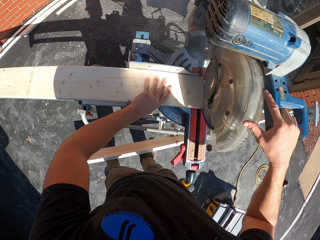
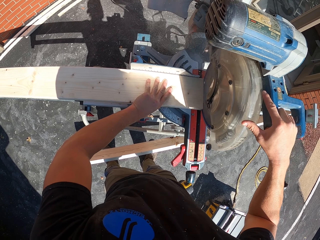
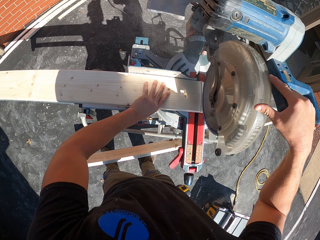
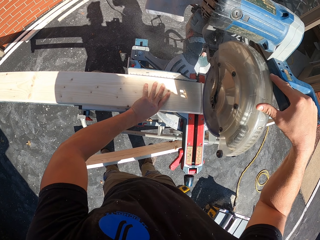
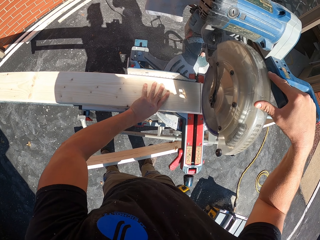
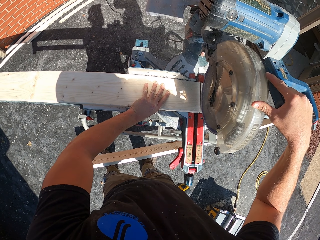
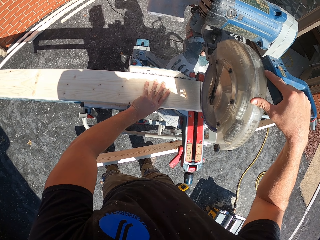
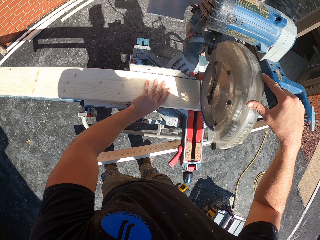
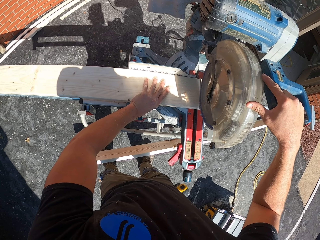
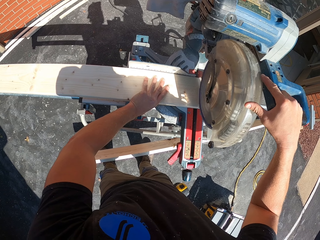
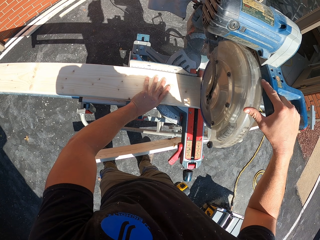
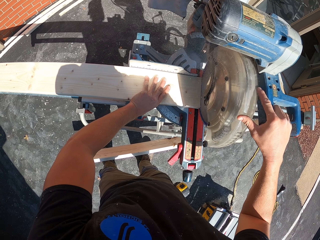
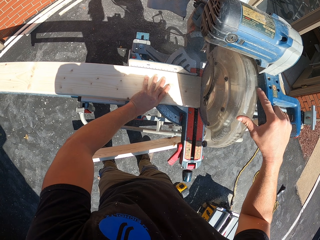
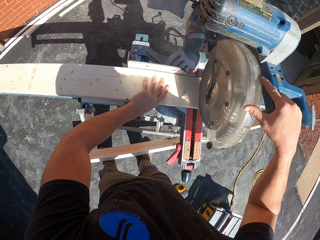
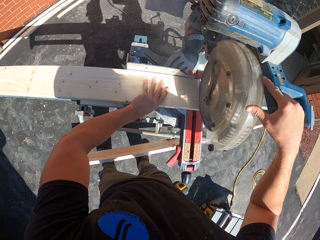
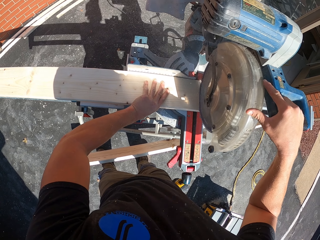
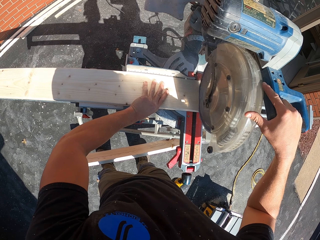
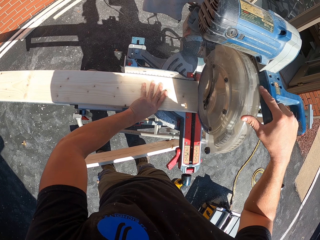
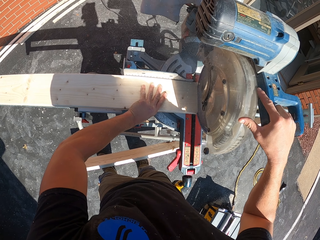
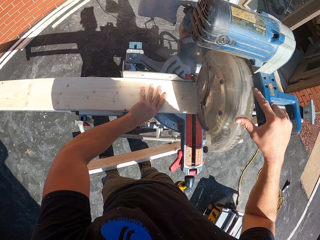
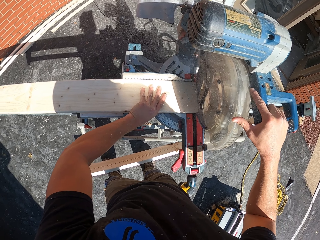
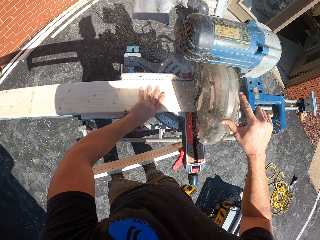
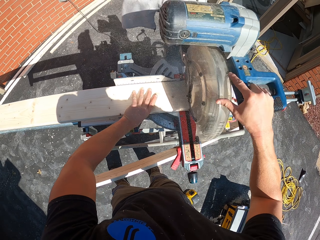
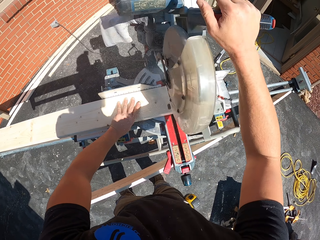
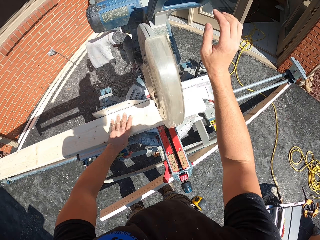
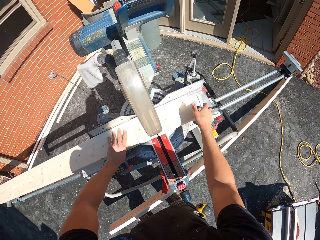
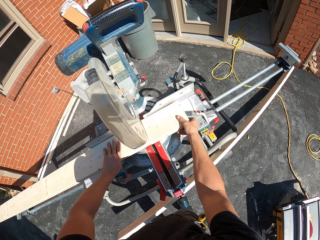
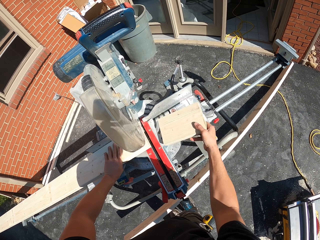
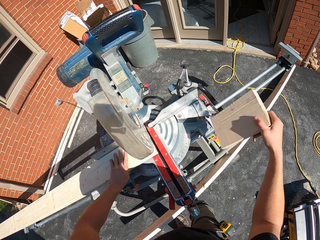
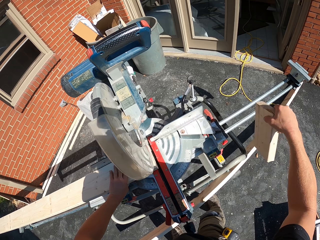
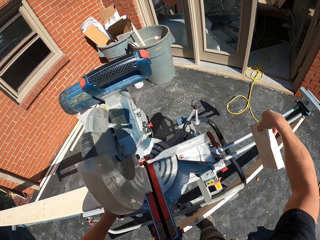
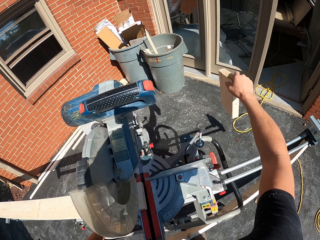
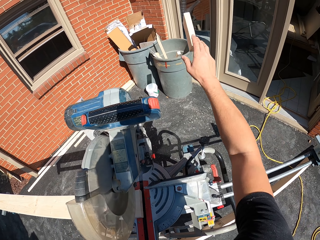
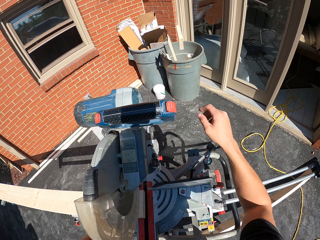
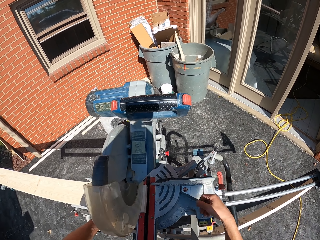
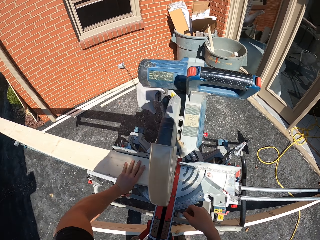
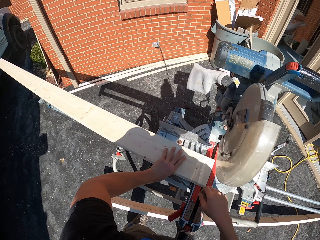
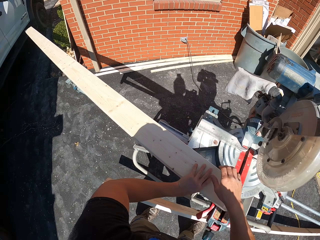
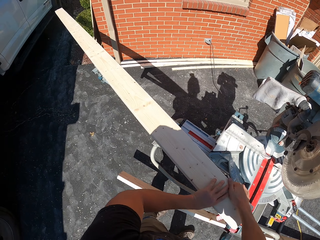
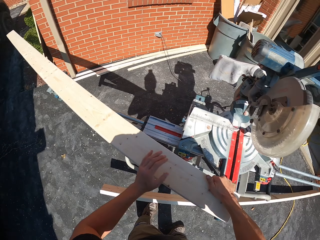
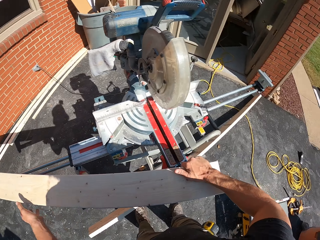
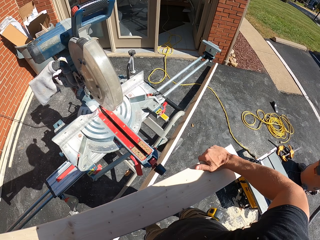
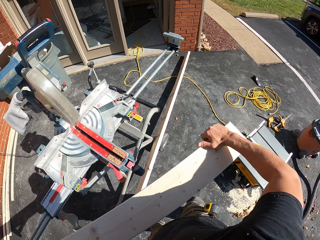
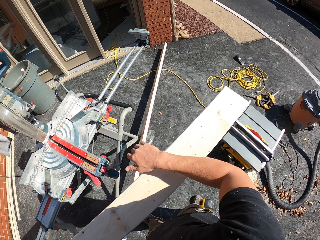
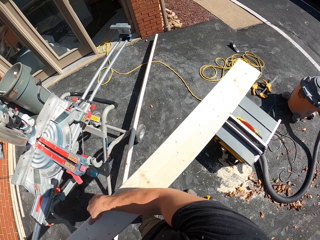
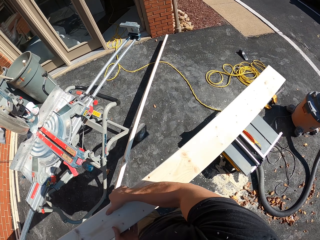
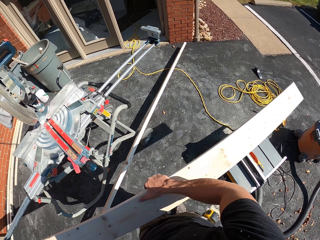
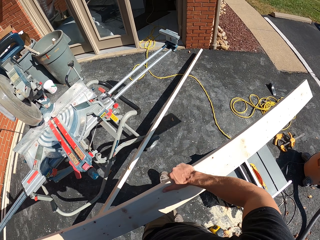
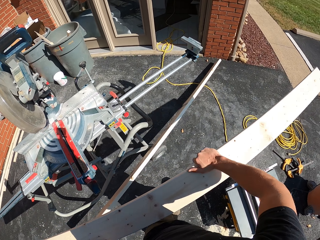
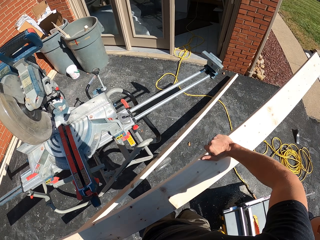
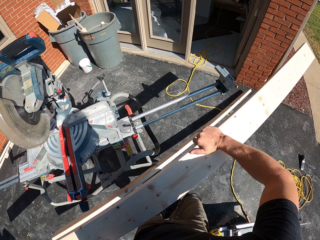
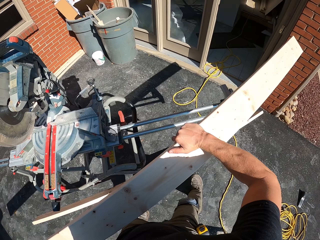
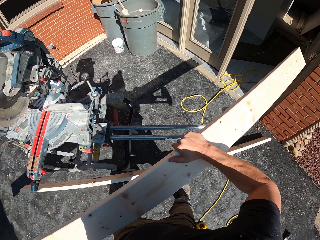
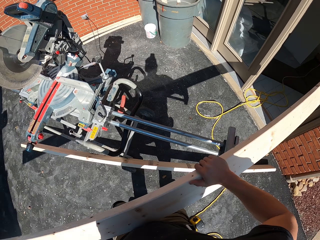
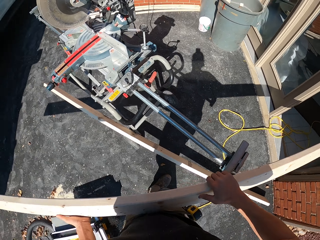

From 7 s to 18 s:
The camera wearer cuts wood. They throw the piece of wood. They grab the wood and move back.

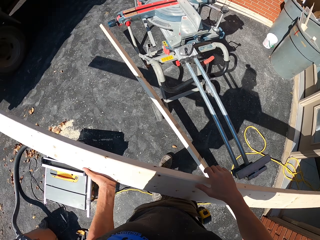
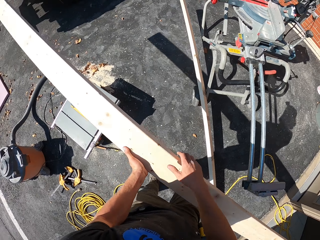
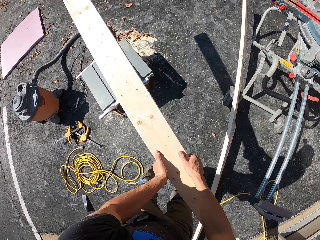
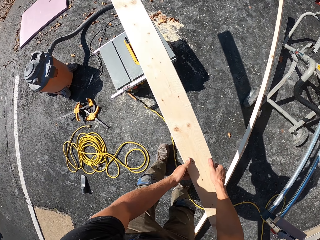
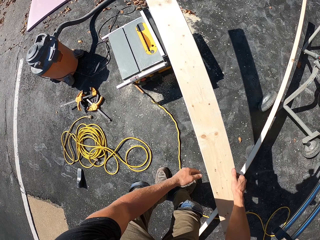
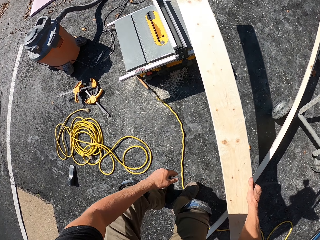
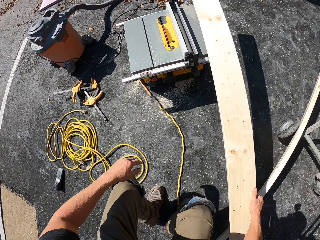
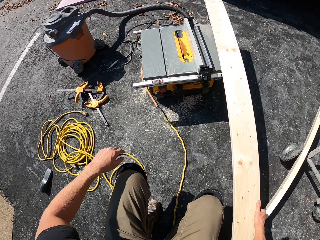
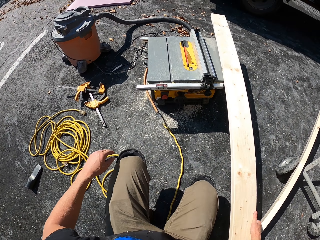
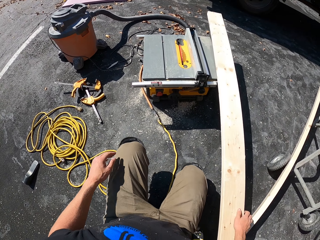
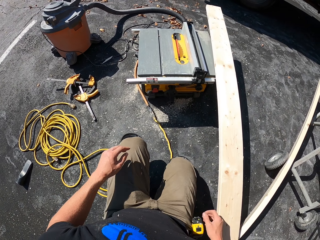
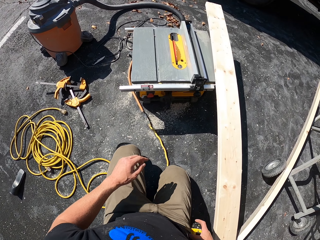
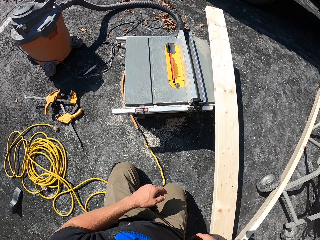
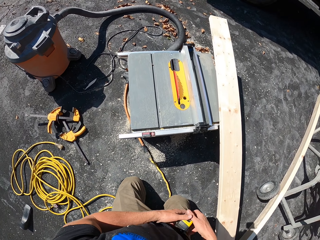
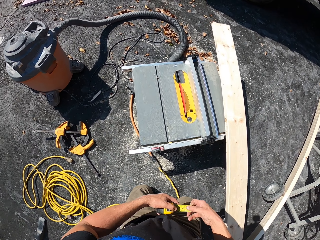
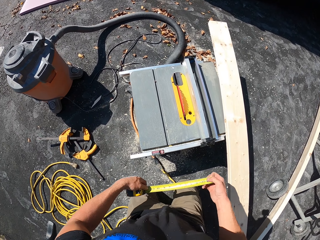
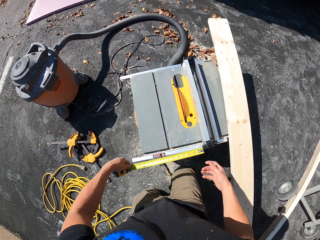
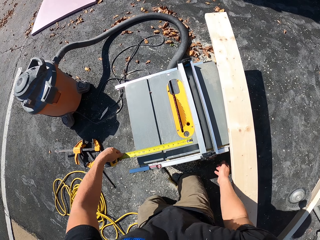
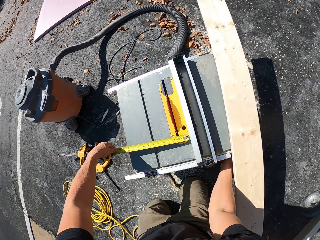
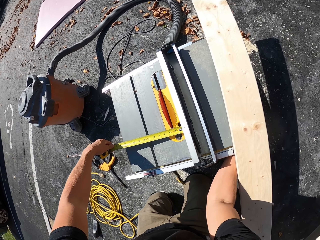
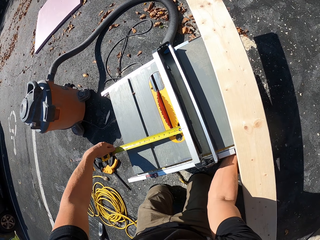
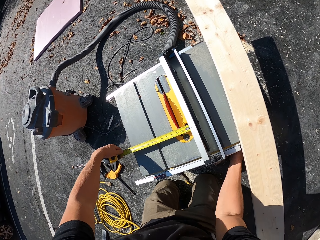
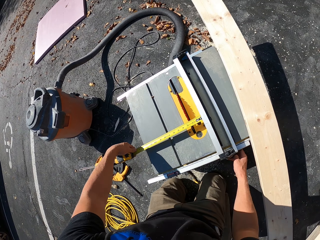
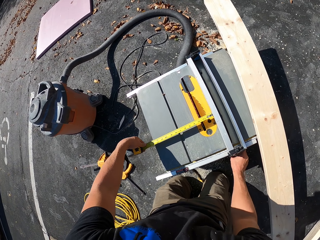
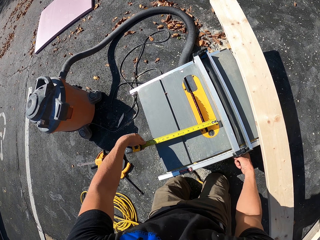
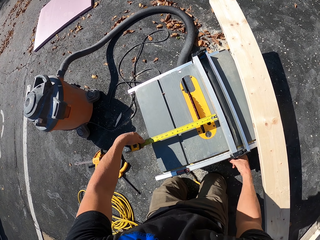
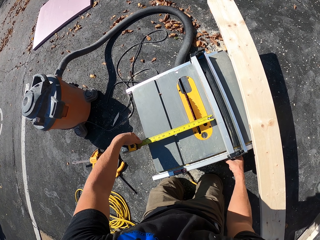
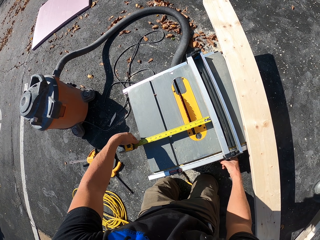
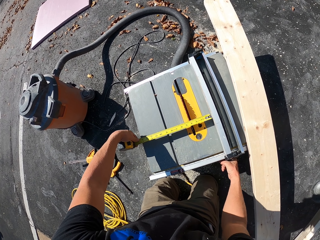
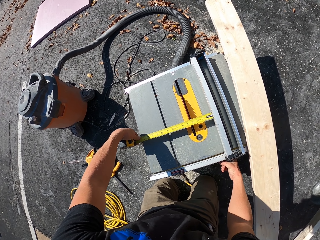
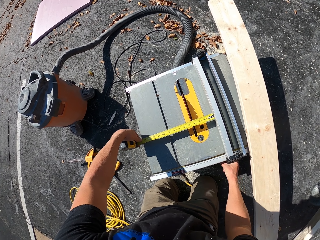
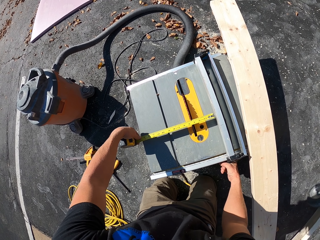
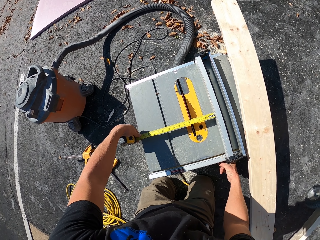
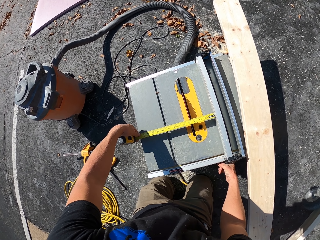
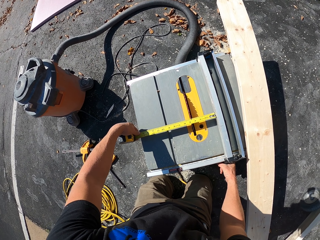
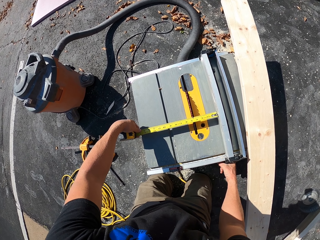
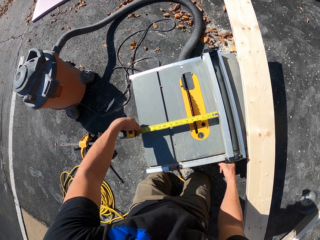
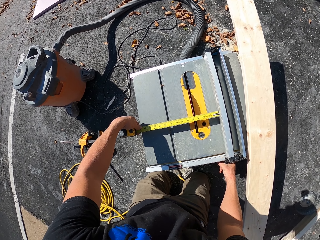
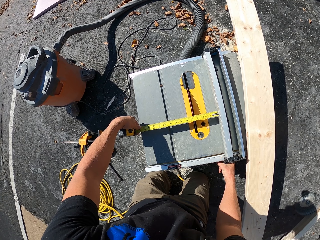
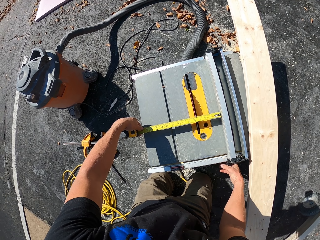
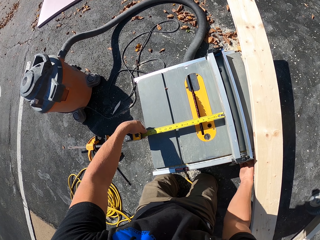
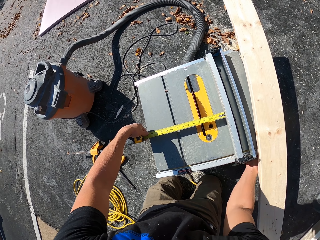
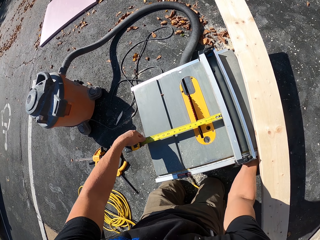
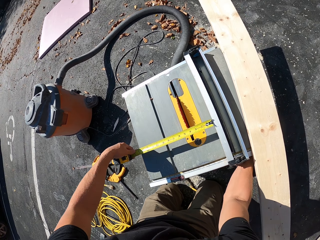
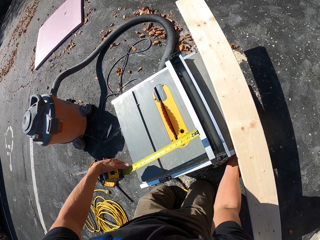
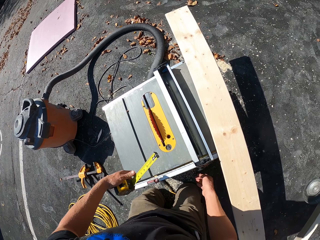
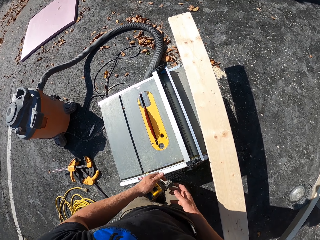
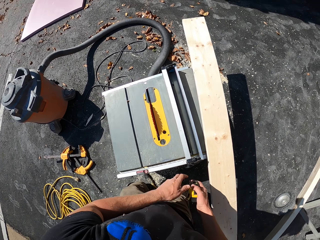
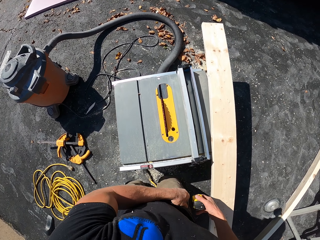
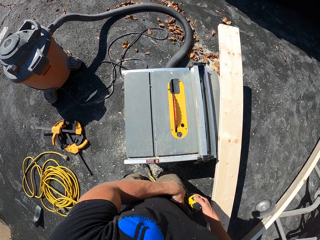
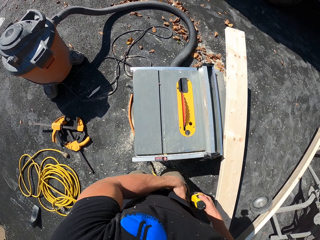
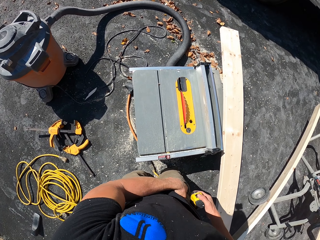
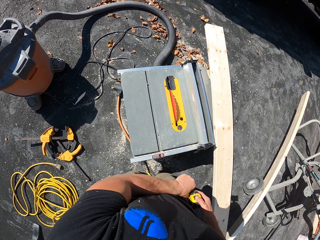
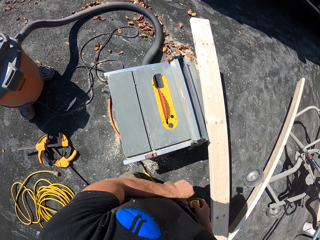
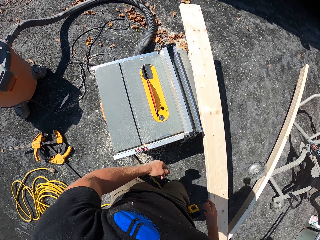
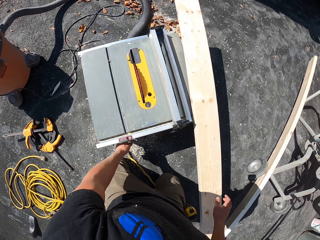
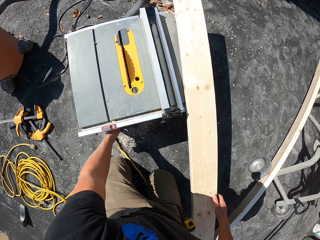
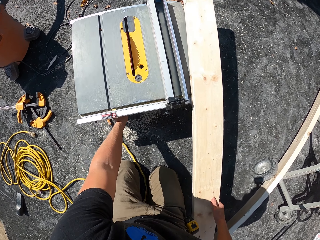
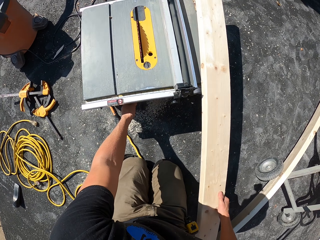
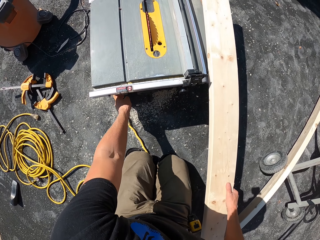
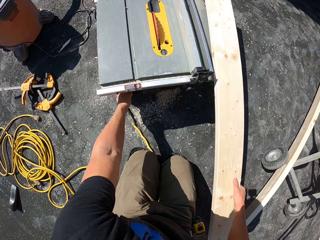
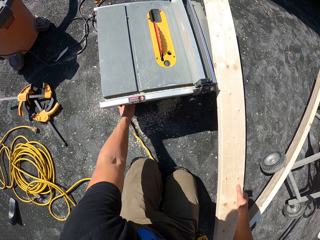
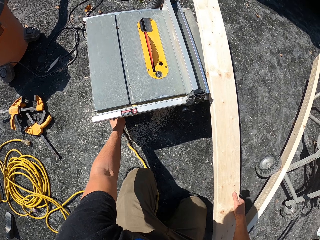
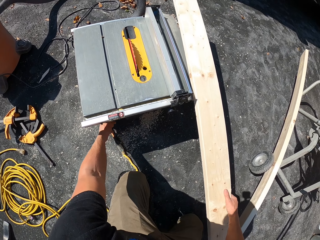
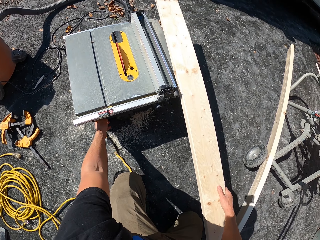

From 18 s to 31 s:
The camera wearer carries the wood. He goes on his knees. He places the wood on a machine that smoothens and cuts the wood. He measures using a tape measure. He adjusts the electric saw. He returns the tape measure.
